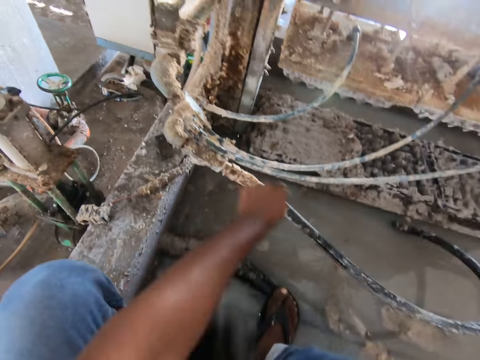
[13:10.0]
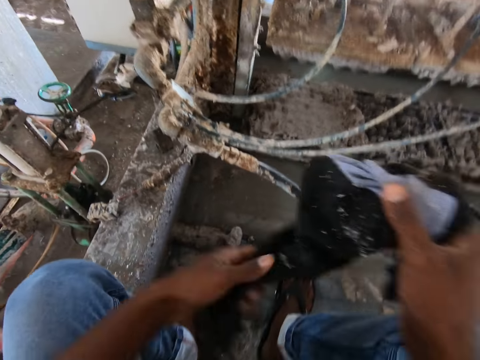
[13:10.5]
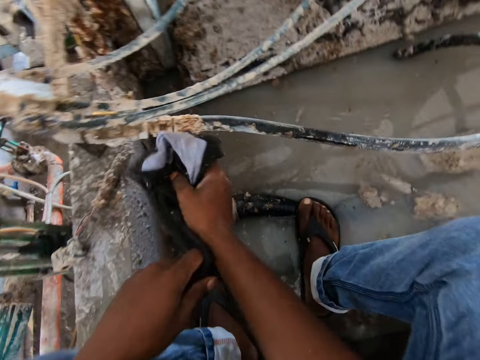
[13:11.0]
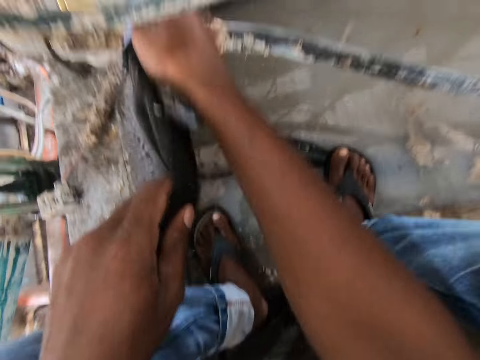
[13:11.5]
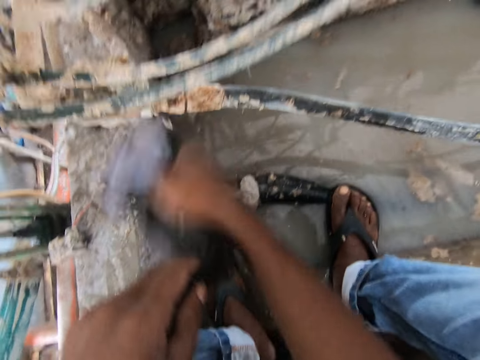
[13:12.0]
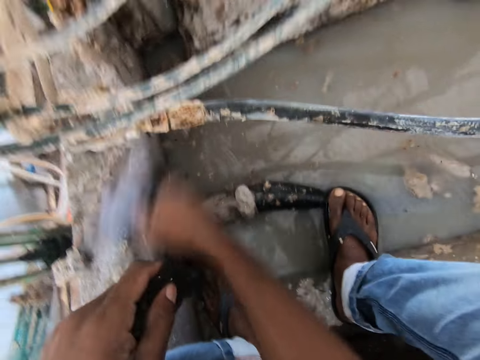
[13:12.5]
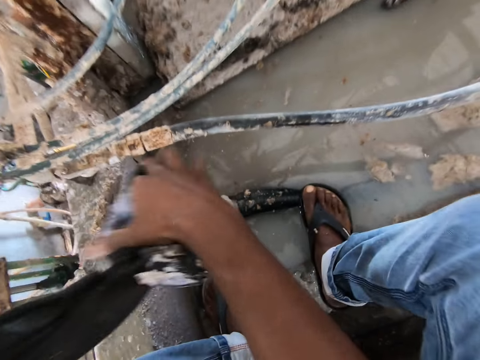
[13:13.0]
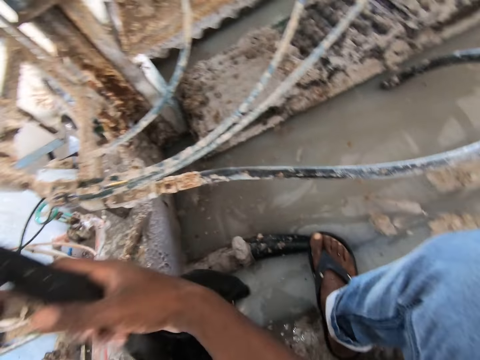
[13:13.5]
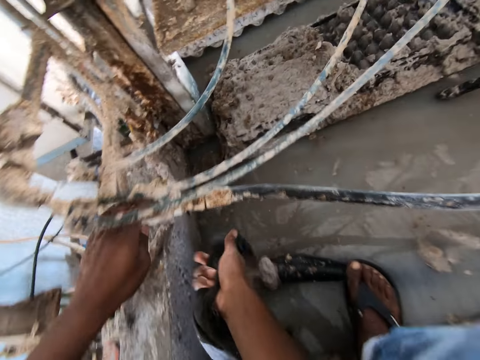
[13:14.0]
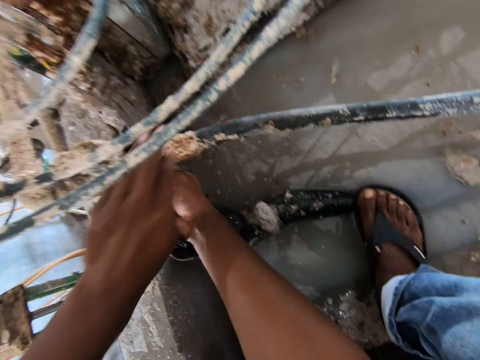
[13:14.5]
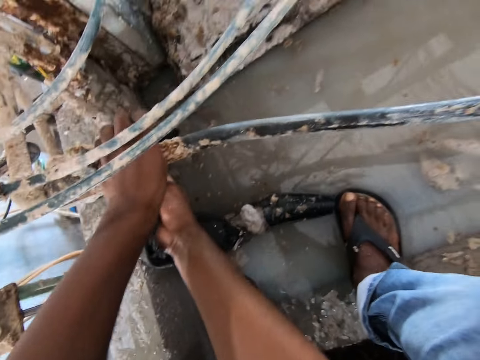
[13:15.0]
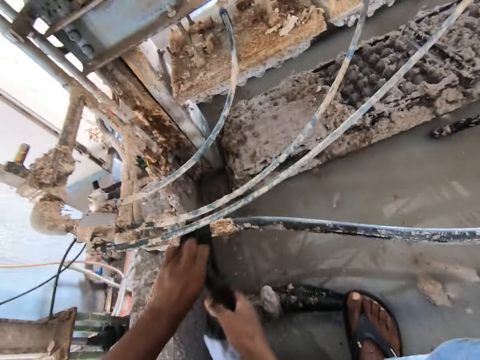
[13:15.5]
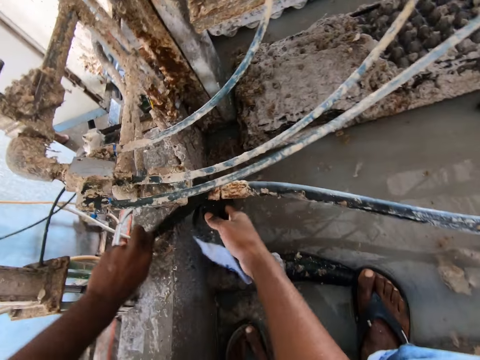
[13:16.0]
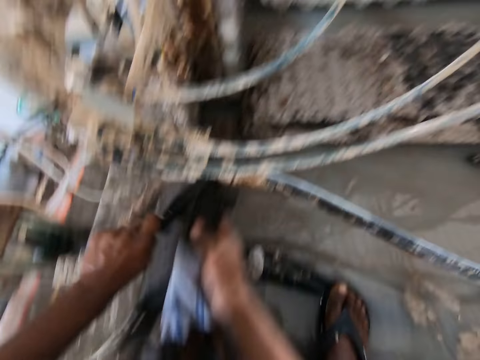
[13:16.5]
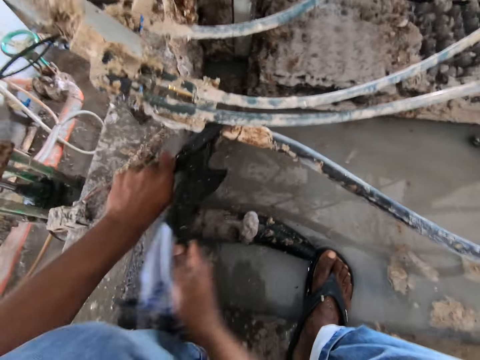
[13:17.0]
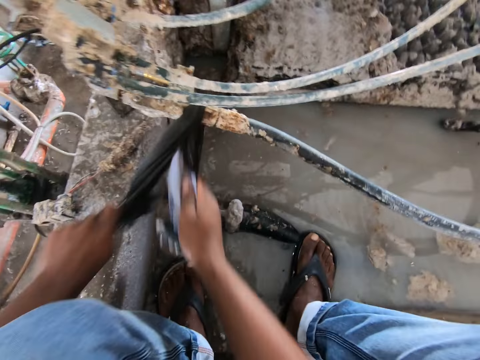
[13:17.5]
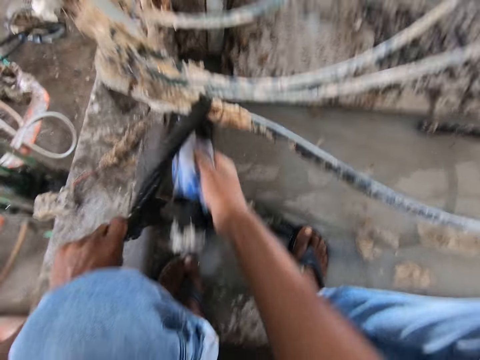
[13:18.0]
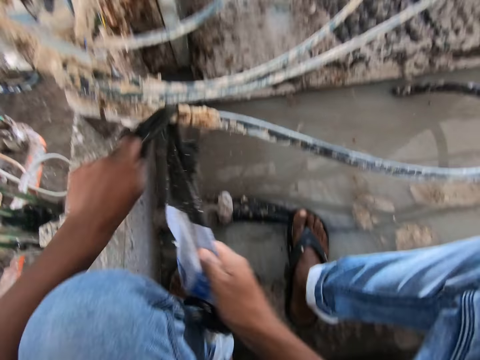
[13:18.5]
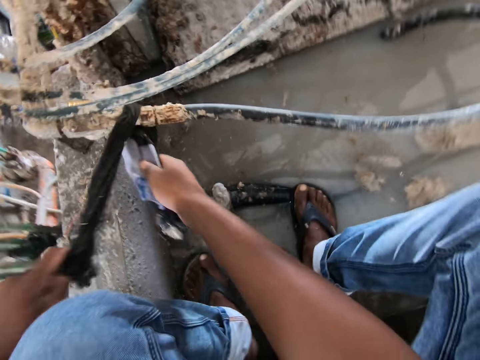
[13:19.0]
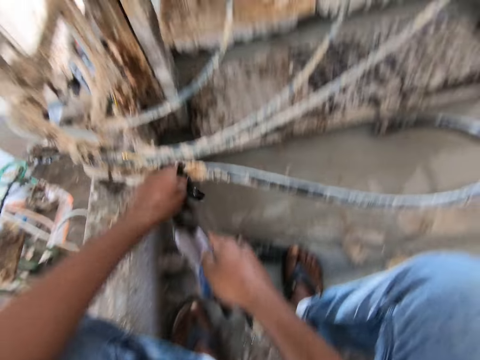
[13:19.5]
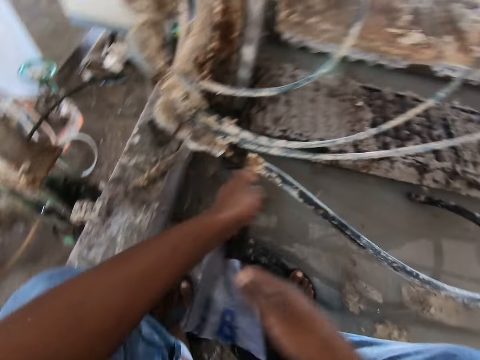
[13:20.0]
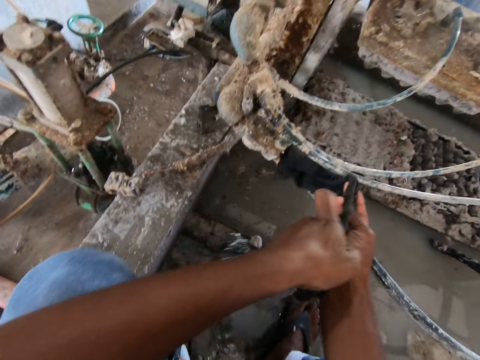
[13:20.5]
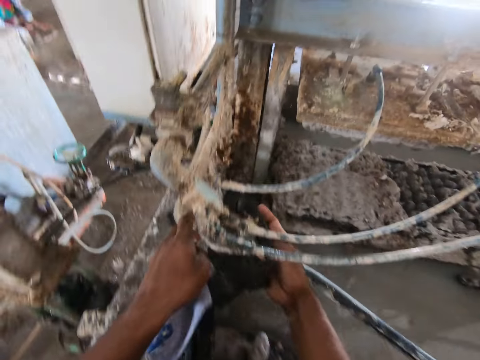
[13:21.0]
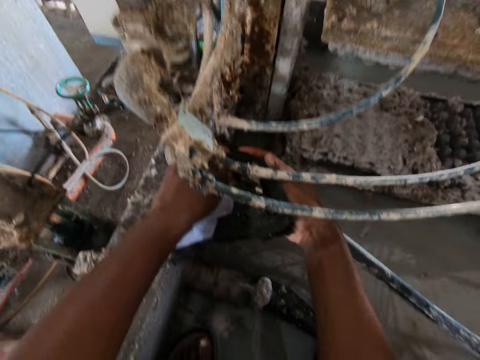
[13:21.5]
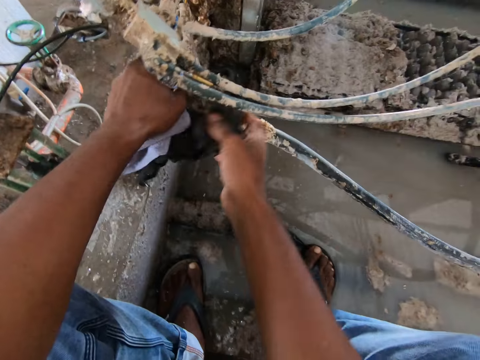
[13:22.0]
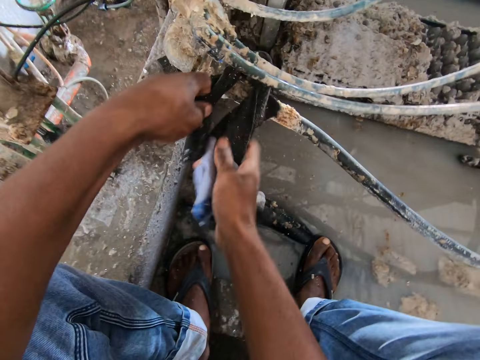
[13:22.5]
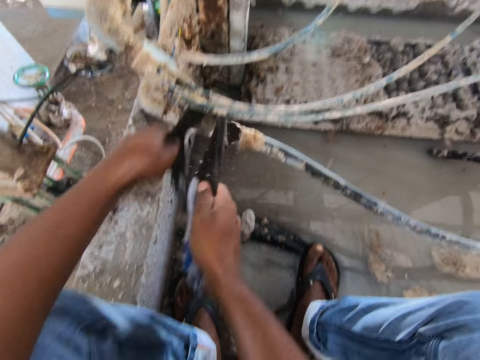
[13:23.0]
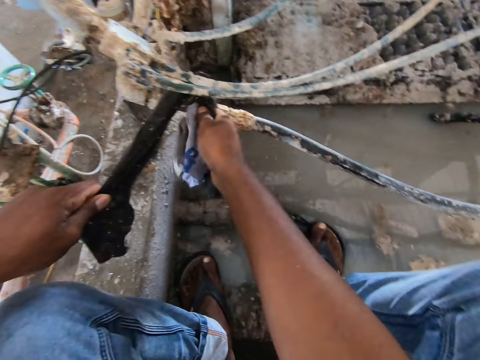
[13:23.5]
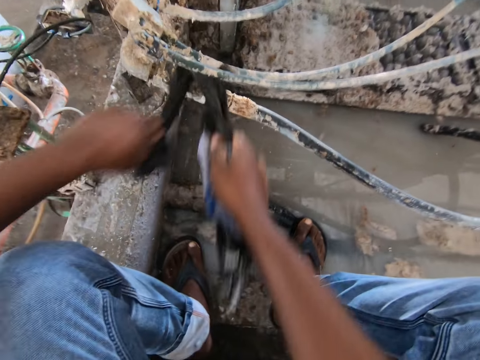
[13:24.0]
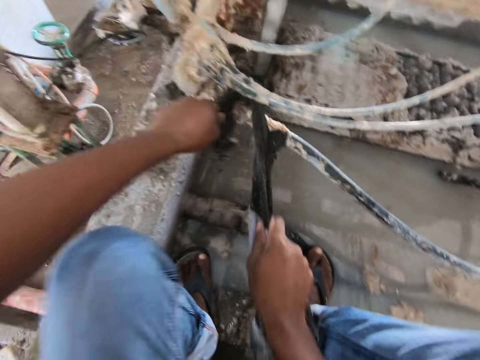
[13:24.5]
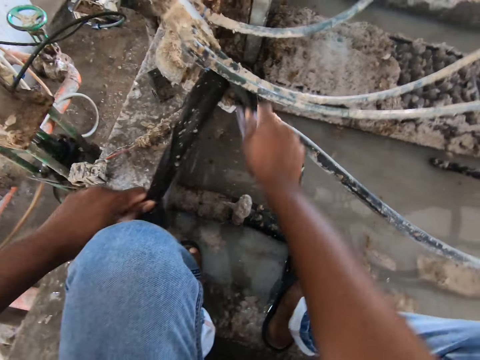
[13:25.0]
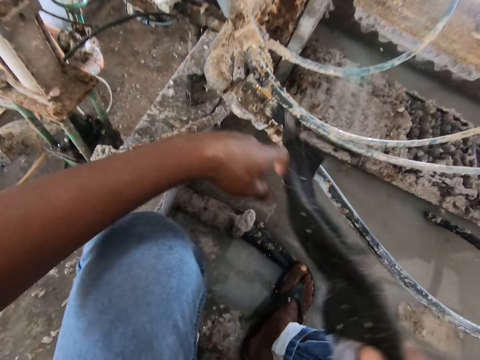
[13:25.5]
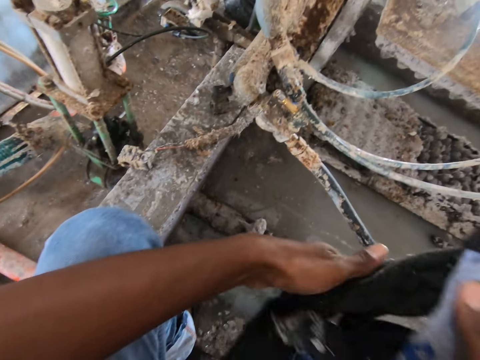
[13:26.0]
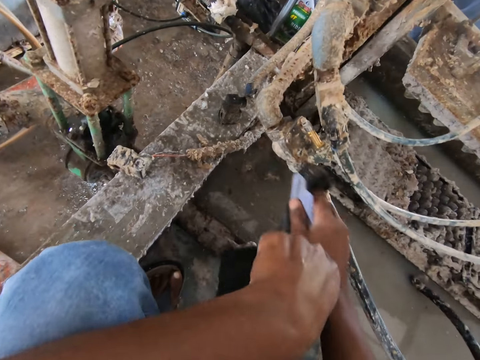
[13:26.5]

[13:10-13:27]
The camera wearer holds the cloth with the right hand. They clean on the metal joint.

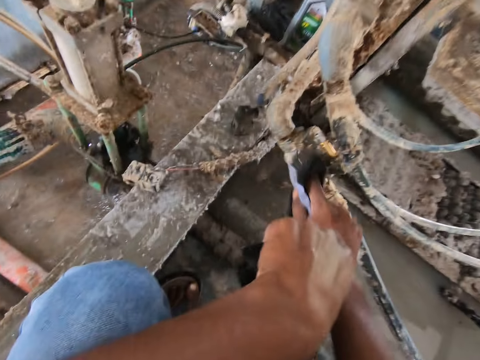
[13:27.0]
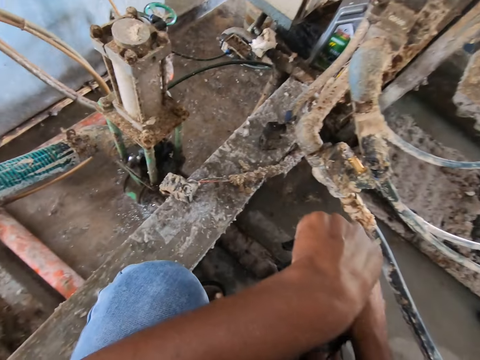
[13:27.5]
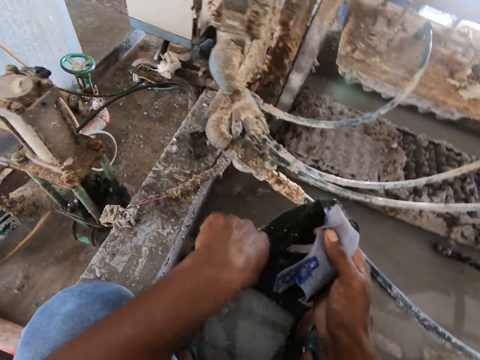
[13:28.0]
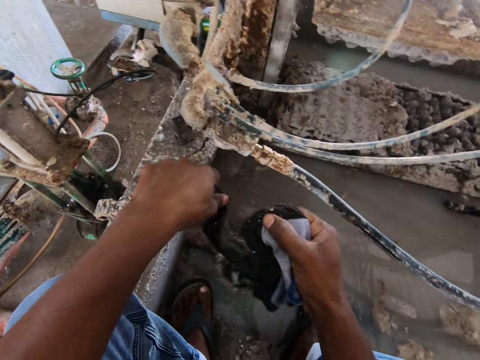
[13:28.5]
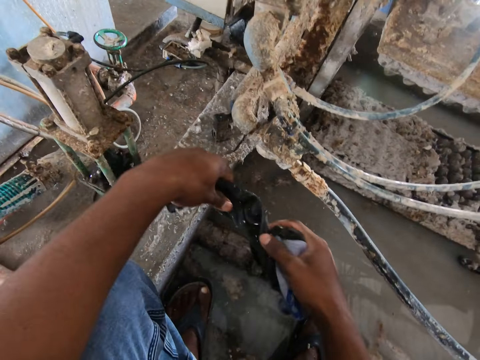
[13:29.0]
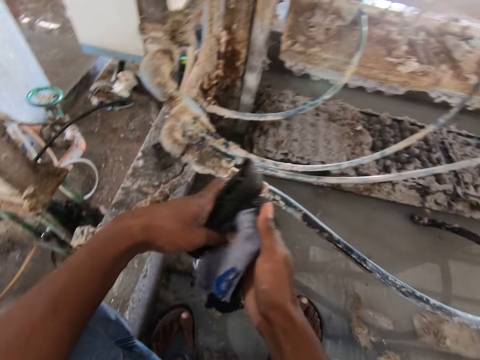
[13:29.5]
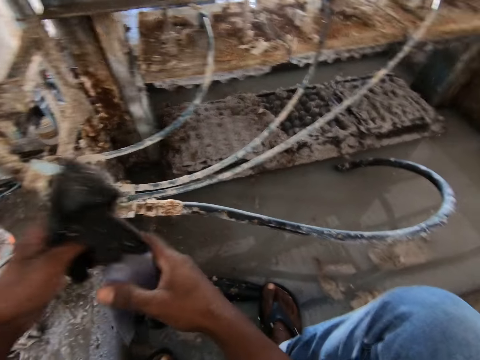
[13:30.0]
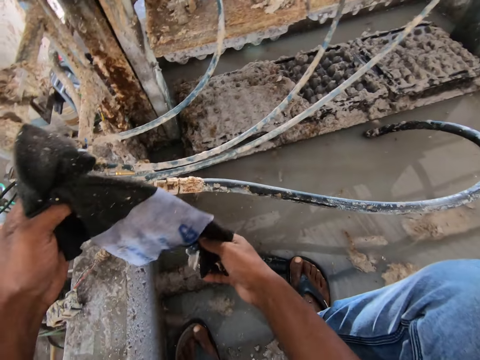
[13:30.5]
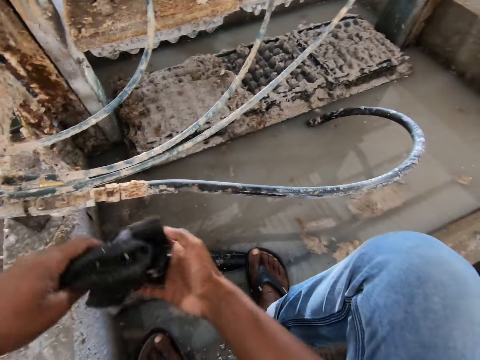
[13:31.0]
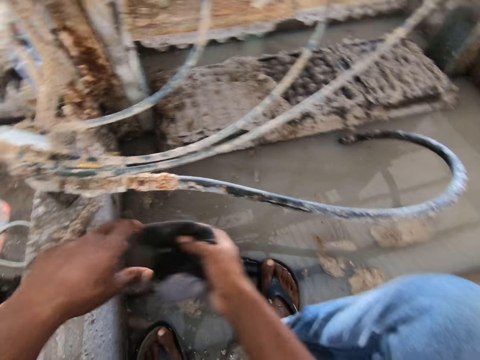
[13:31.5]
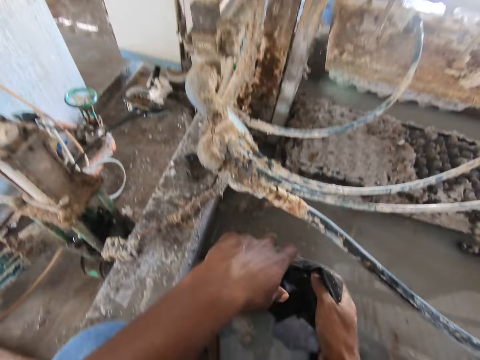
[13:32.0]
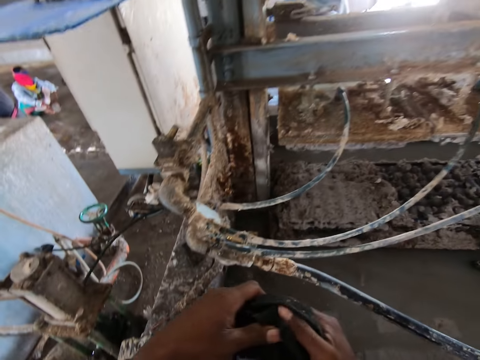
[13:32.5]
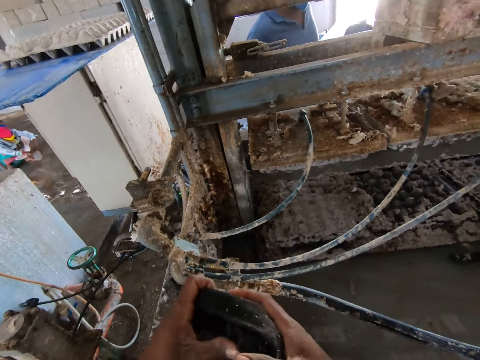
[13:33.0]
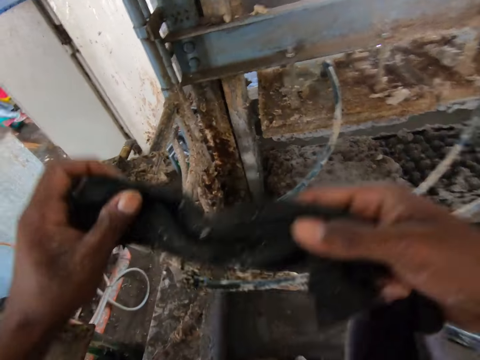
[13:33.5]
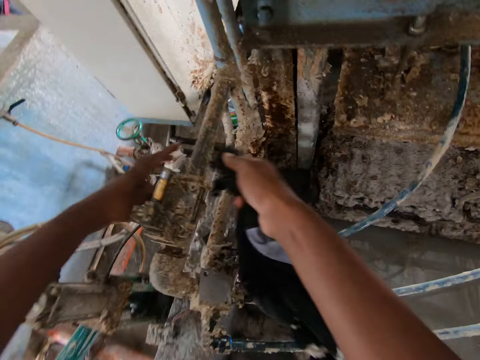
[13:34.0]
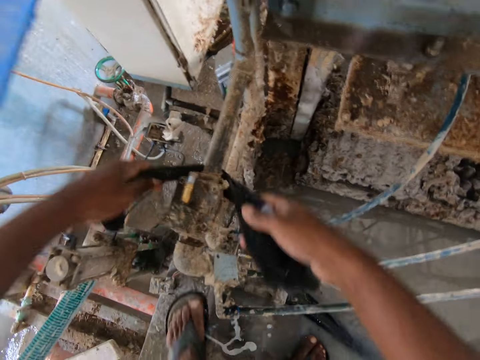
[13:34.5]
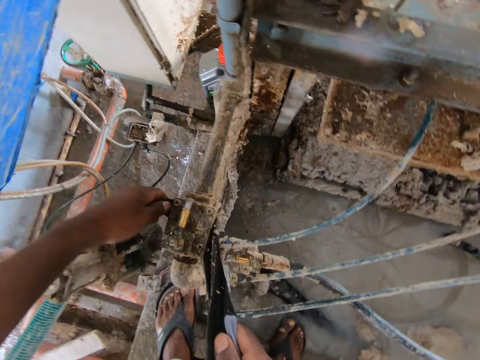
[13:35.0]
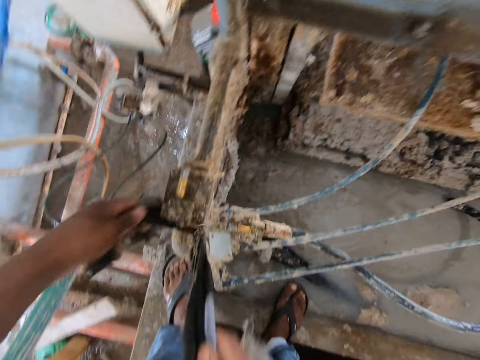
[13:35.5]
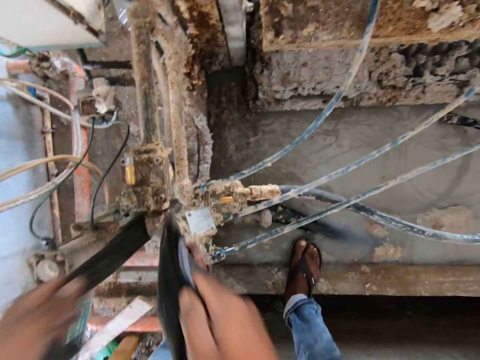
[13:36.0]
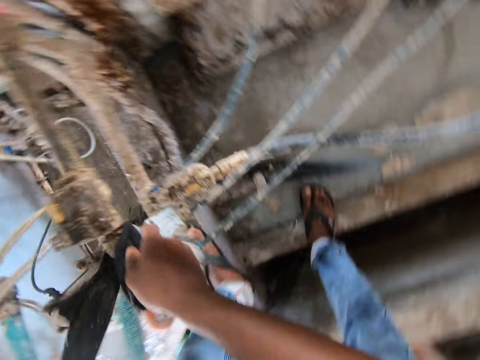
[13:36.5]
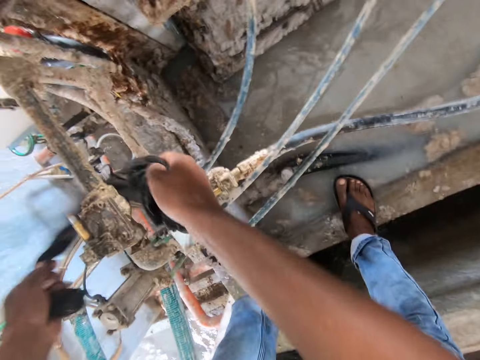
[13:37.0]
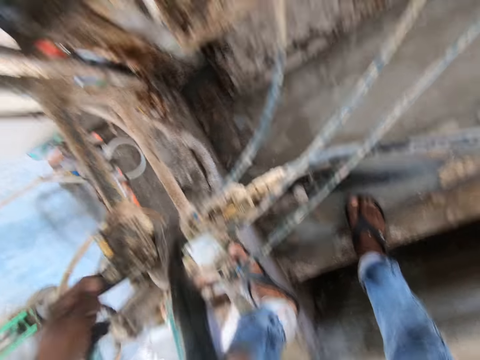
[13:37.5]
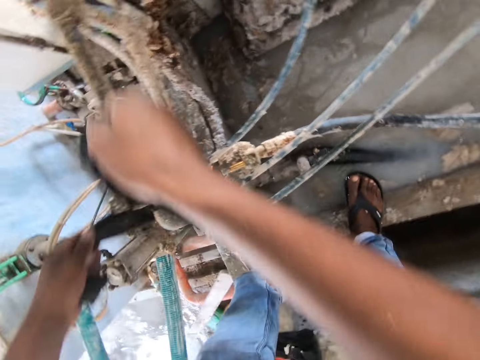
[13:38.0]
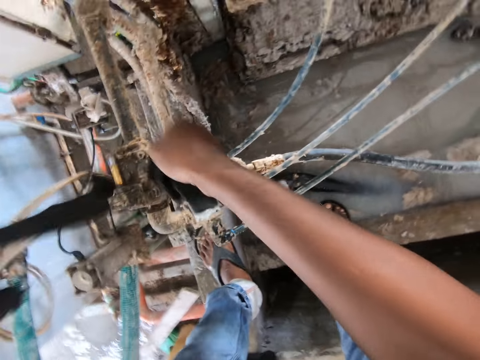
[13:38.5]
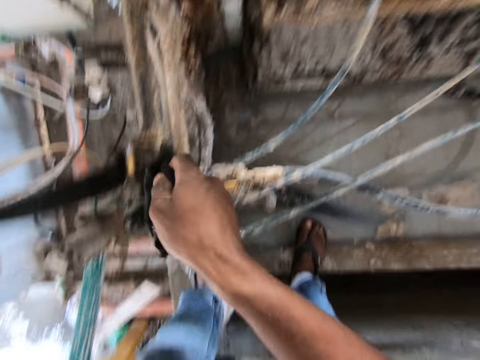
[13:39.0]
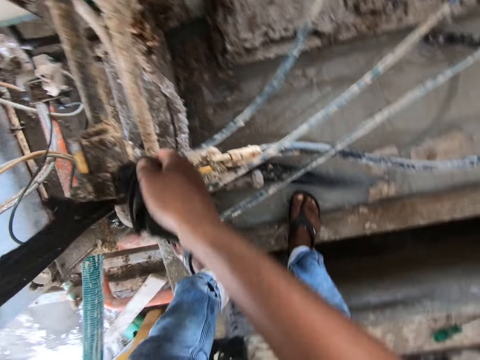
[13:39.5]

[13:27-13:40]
The camera wearer holds the cloth with both hands. They check the cloth. They clean the pipe.
